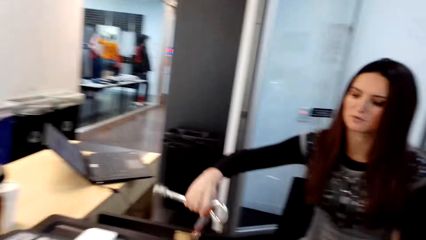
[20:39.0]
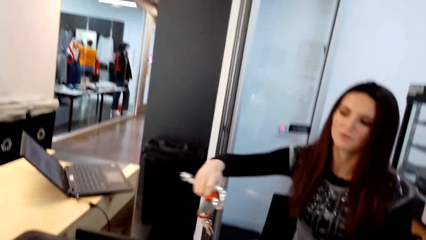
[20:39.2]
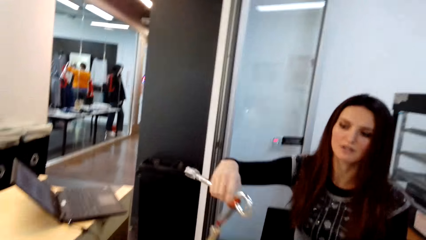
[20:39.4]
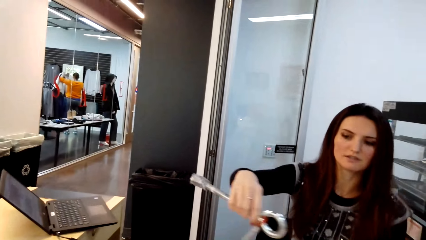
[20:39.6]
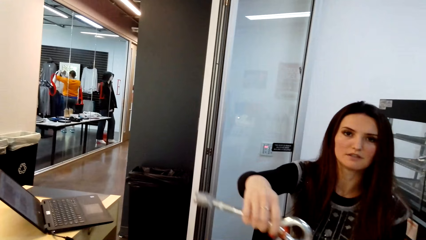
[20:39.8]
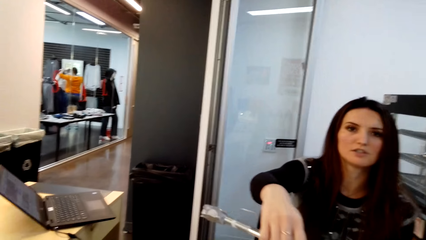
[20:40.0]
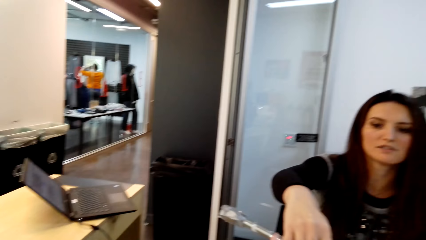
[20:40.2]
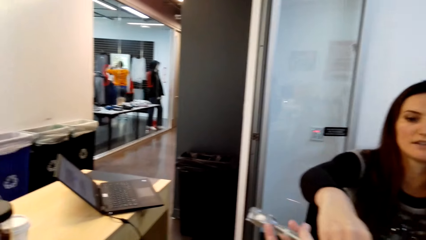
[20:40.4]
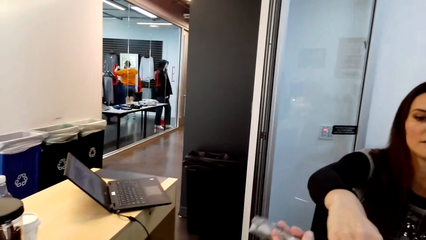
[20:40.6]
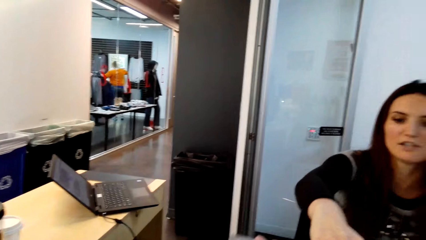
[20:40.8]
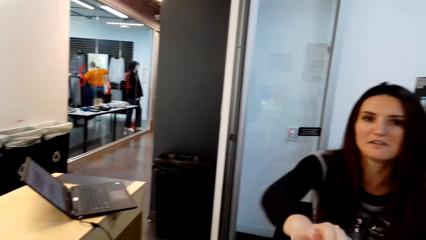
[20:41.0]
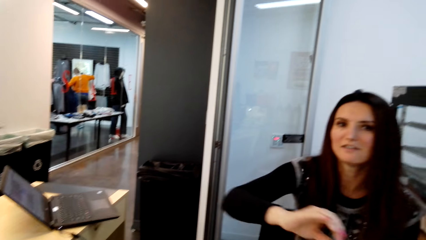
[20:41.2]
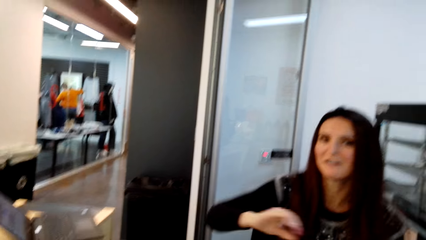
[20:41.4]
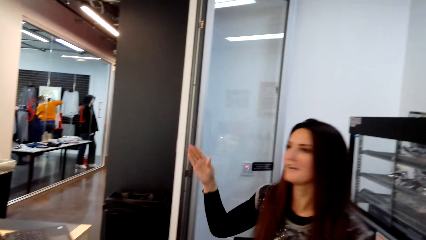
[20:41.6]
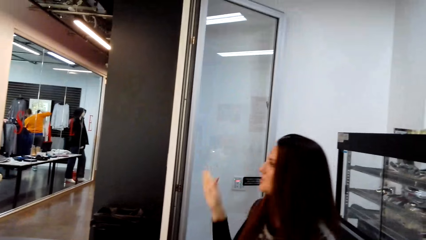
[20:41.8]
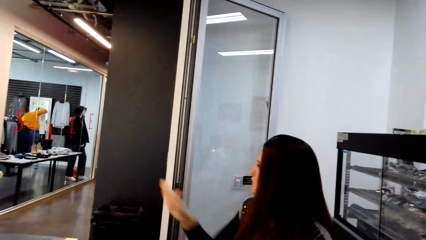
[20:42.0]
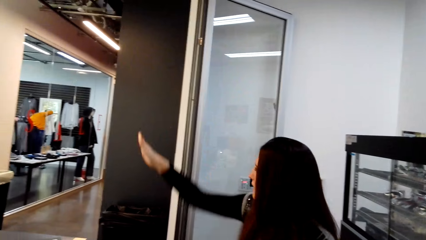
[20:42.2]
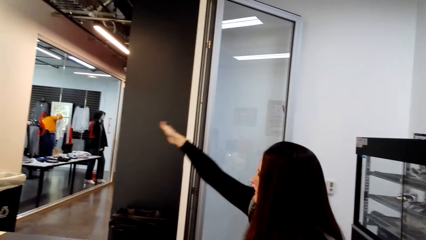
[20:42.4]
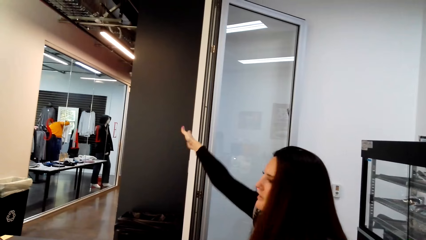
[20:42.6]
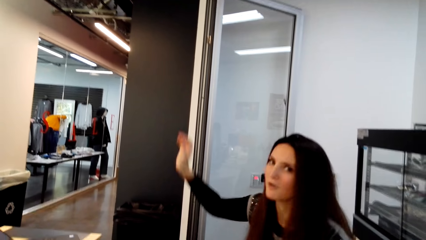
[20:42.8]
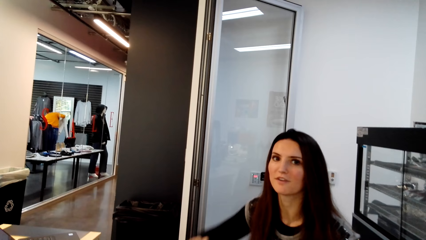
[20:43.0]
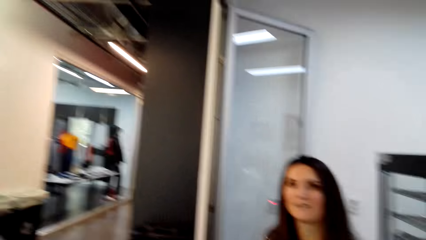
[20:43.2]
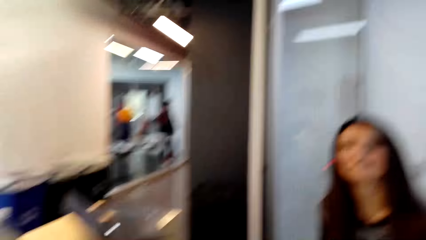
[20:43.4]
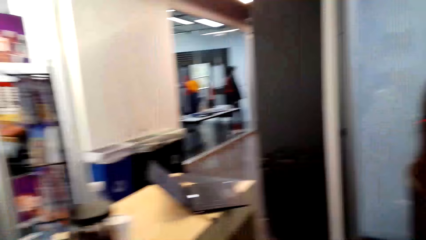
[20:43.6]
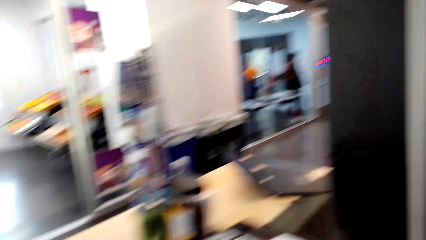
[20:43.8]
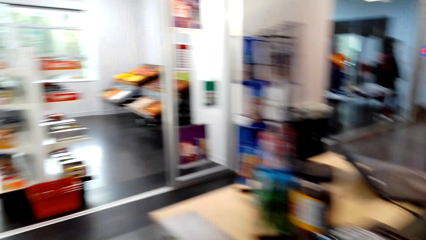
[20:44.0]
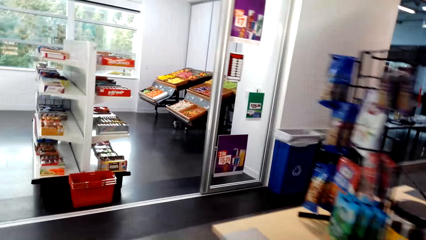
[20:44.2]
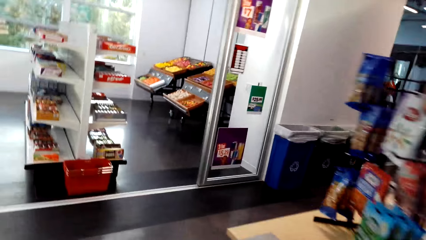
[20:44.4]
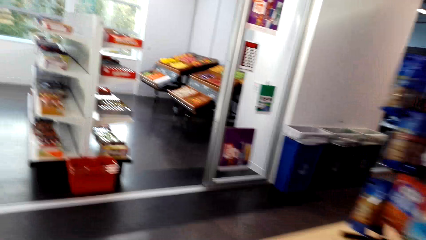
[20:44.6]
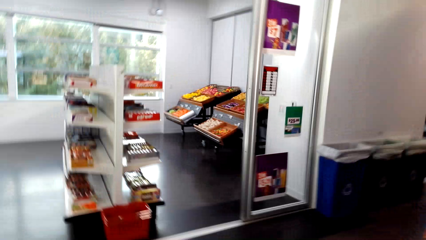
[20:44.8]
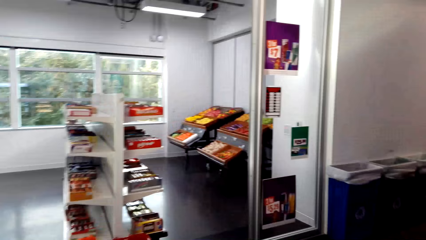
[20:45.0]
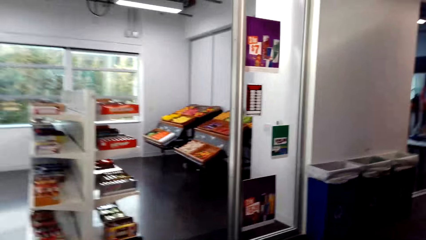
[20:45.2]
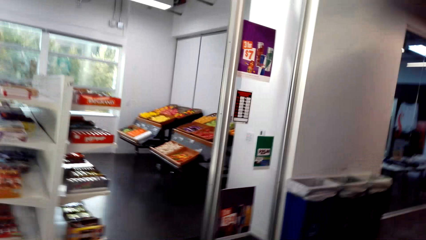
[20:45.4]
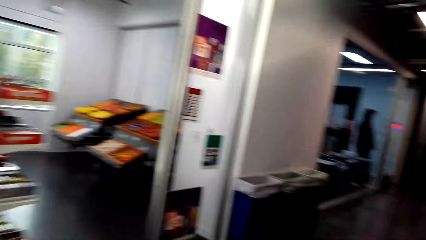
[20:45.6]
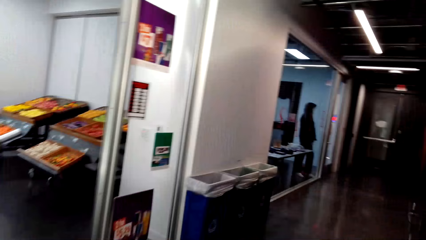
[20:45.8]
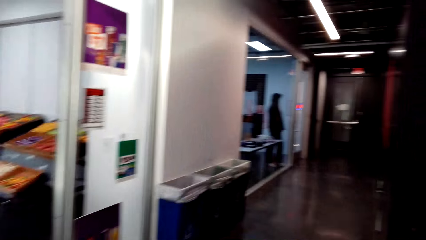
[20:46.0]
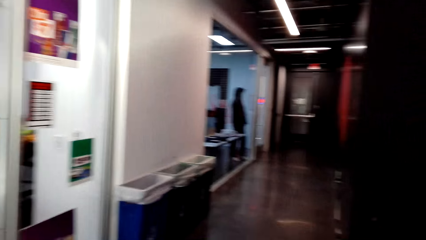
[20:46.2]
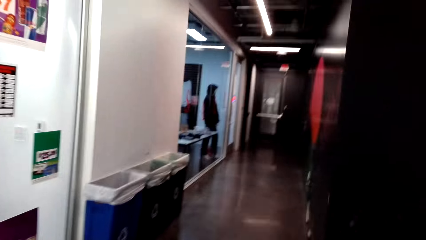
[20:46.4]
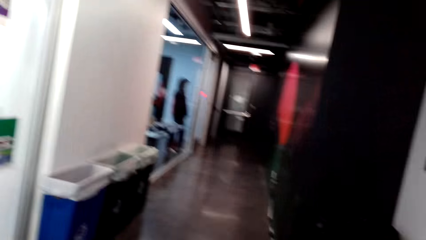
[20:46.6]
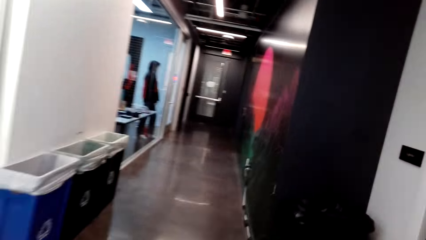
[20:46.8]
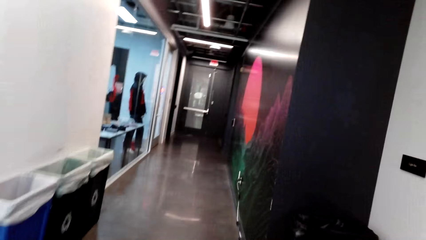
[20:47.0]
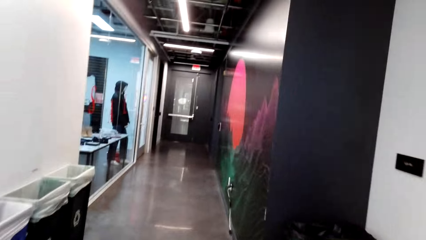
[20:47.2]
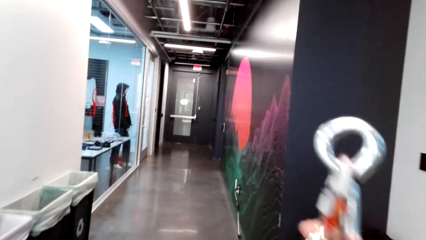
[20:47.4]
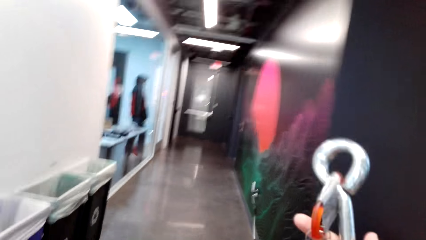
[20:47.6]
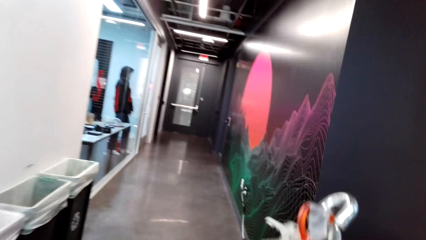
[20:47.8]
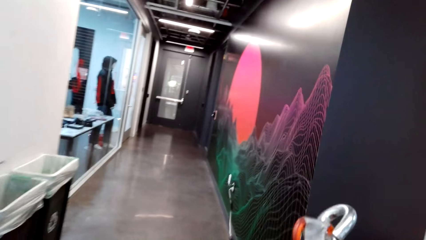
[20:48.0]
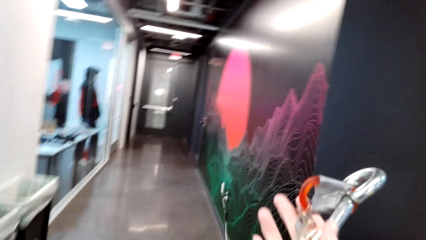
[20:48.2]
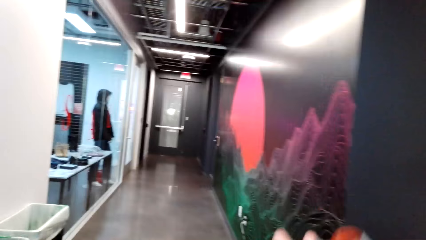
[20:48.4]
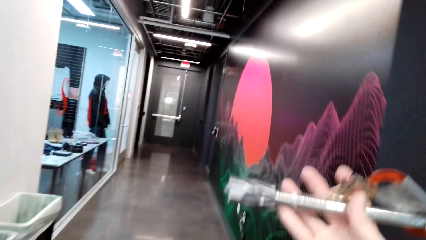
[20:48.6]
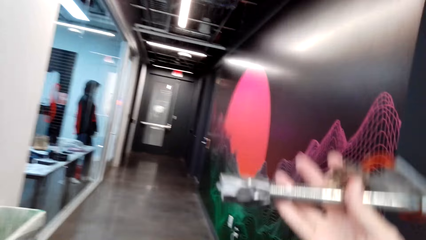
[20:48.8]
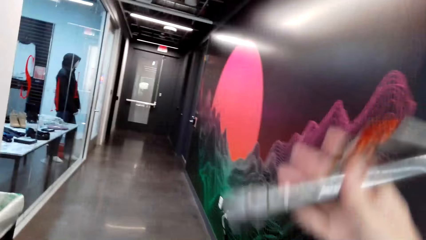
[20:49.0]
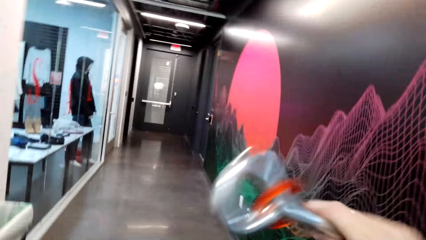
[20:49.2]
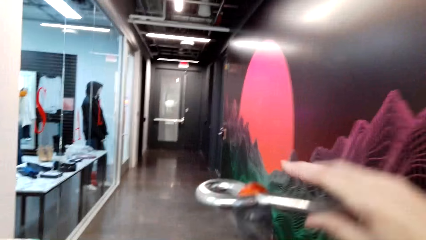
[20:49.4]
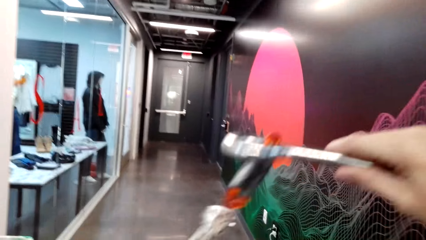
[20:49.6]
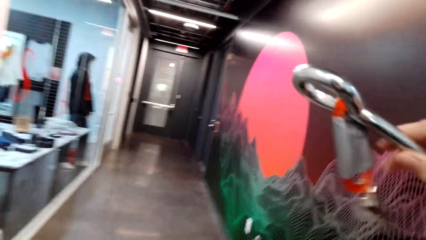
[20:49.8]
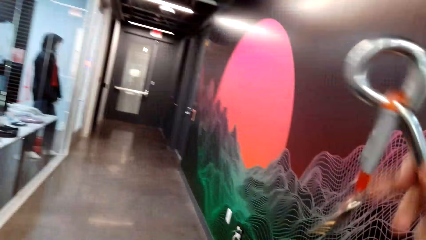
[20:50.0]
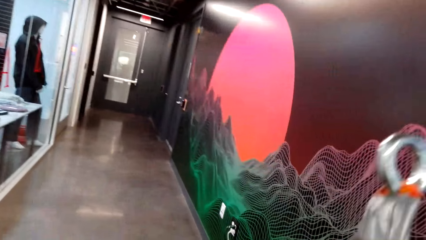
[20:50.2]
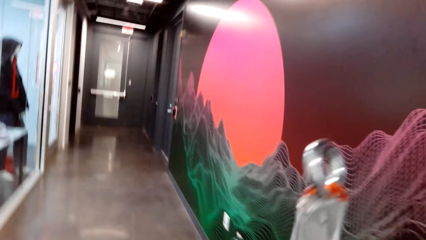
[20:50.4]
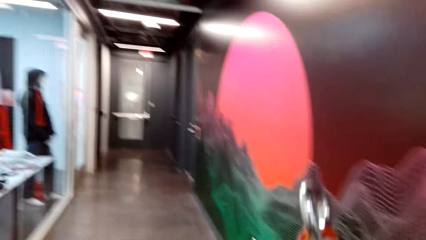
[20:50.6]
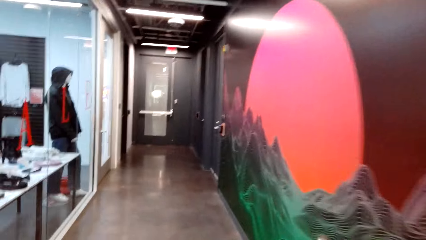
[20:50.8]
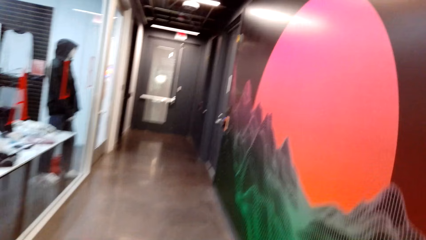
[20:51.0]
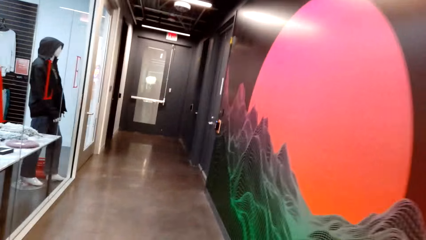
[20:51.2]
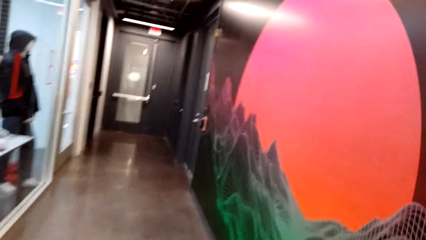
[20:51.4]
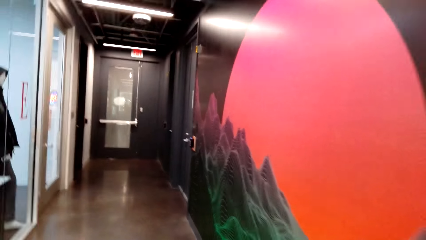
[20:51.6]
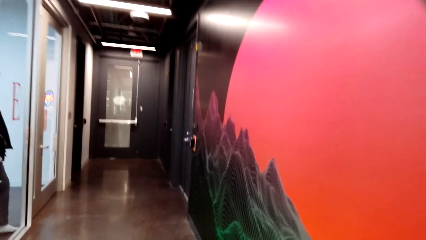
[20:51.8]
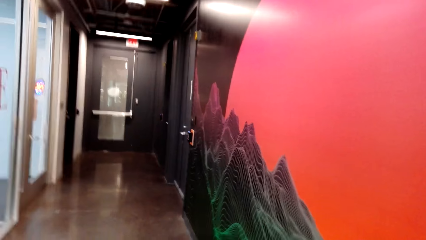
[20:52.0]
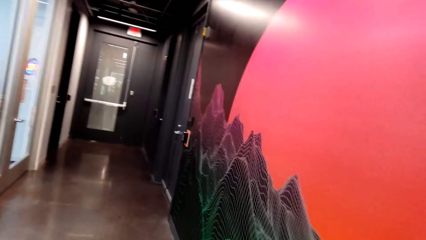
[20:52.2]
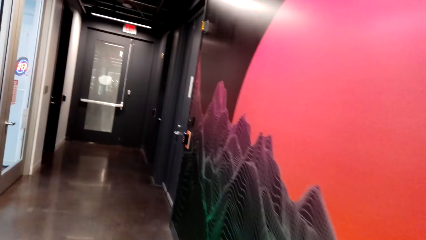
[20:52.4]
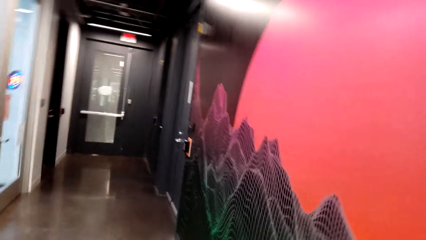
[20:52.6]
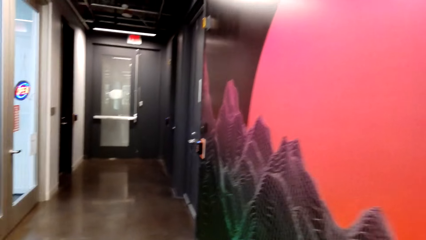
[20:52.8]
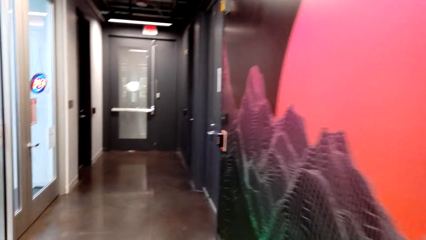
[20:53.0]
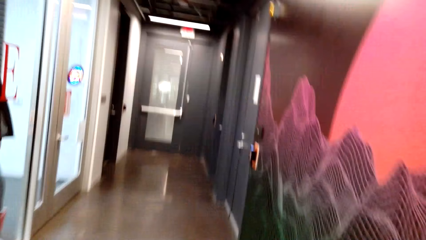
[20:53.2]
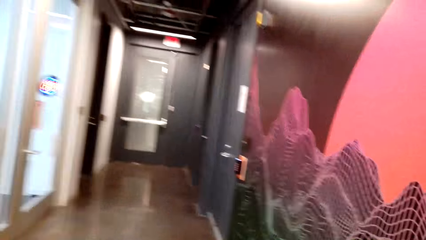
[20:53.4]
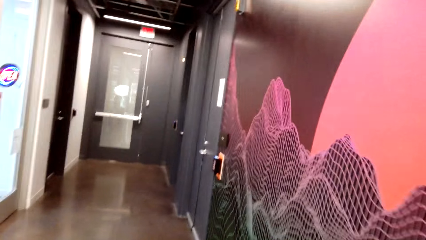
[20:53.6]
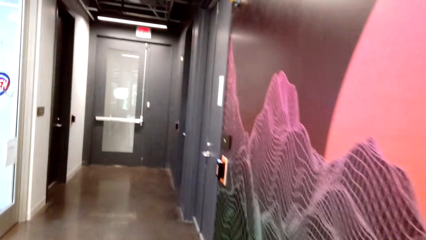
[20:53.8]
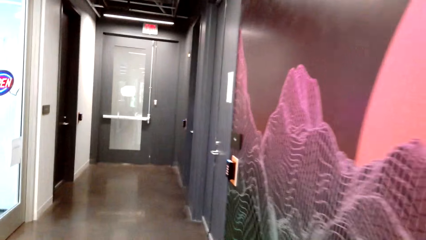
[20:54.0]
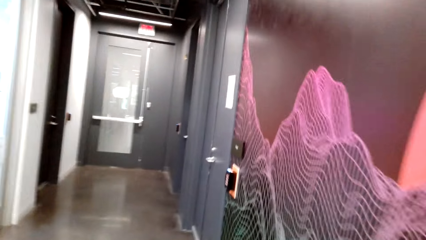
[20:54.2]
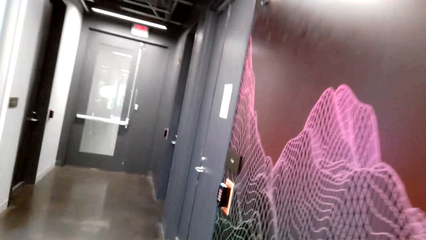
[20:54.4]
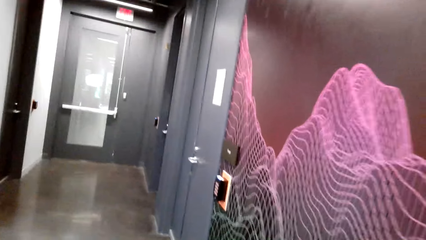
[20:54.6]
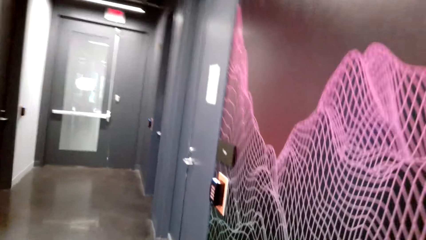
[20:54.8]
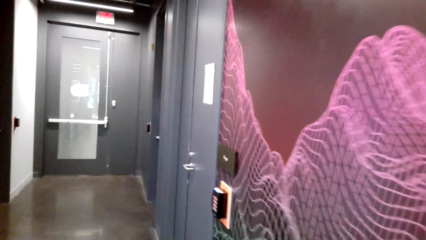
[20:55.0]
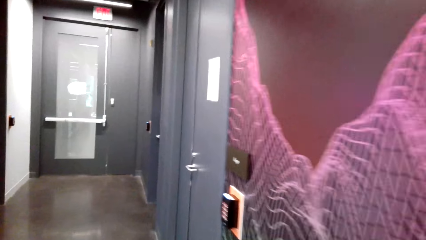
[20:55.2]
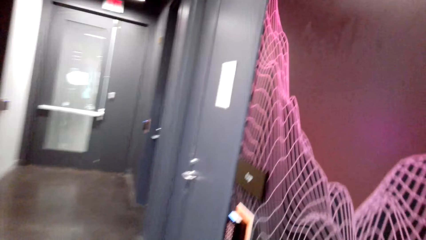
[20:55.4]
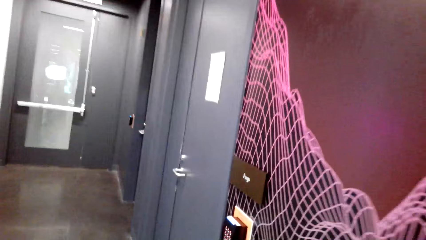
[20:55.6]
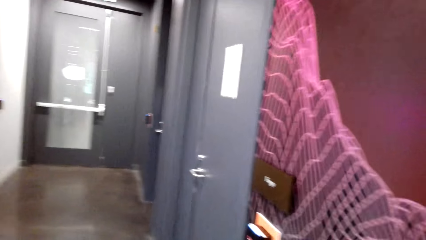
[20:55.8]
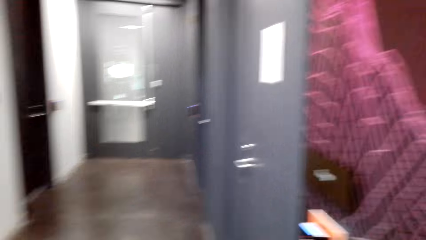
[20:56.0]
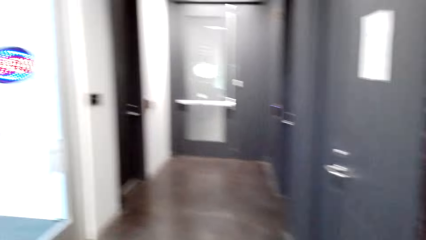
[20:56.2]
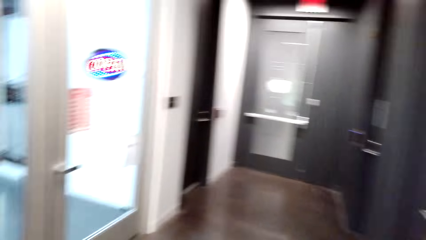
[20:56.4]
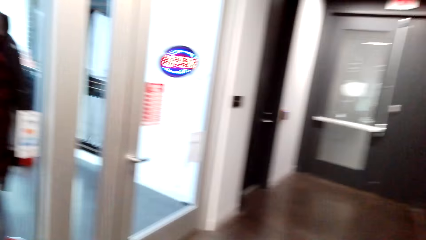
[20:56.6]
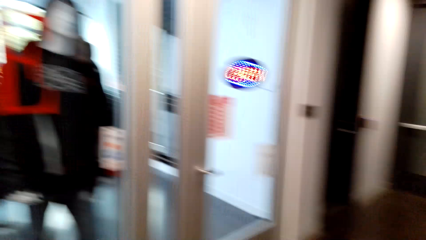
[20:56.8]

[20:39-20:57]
A man hands something to the camera wearer. The man shows the camera wearer the direction. The camera wearer walks around the room on the hallway. They shake something on the hand. They walk along the corridor.
